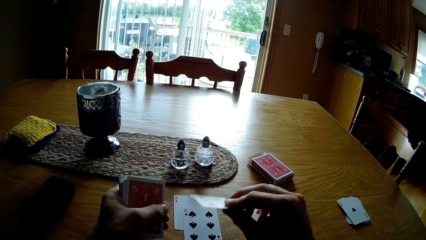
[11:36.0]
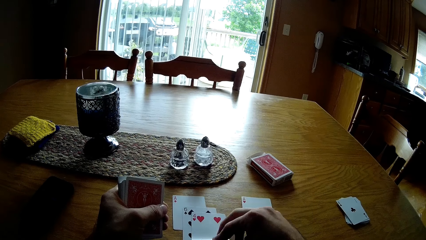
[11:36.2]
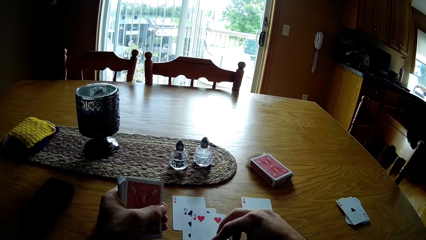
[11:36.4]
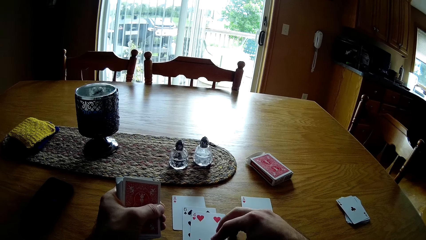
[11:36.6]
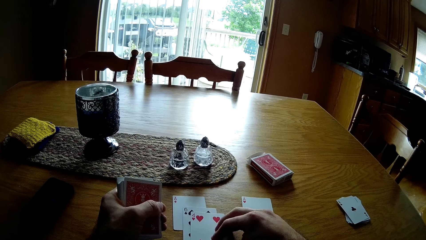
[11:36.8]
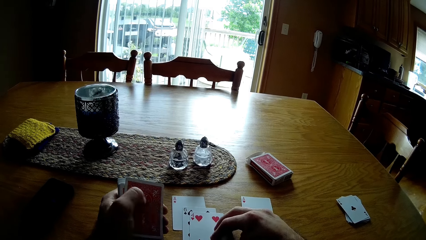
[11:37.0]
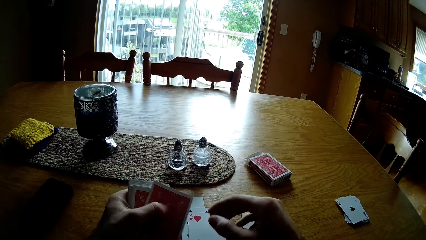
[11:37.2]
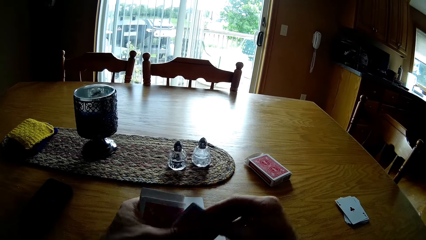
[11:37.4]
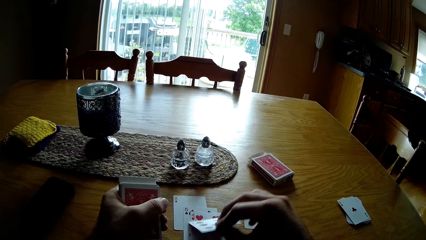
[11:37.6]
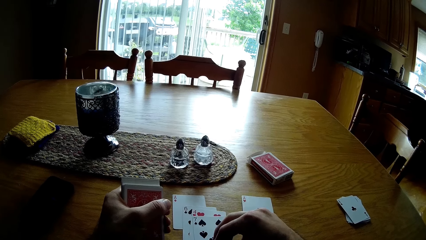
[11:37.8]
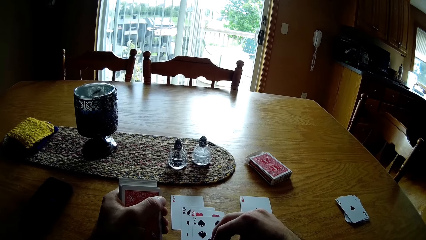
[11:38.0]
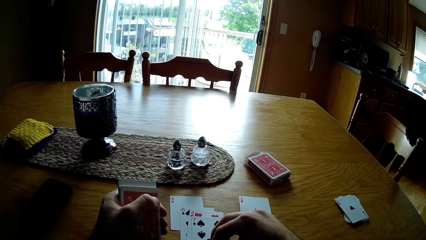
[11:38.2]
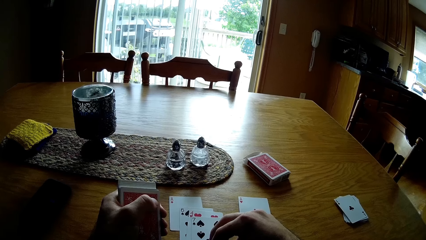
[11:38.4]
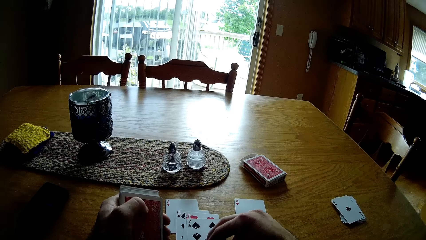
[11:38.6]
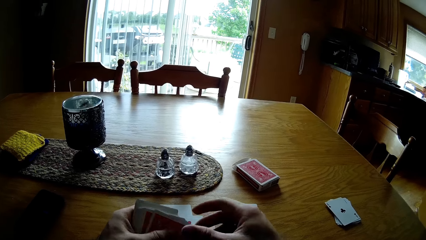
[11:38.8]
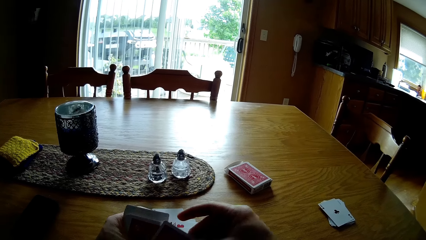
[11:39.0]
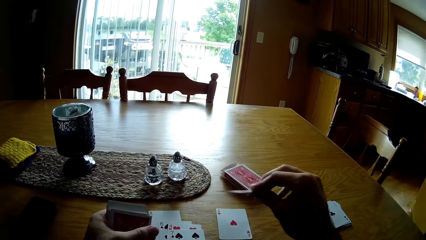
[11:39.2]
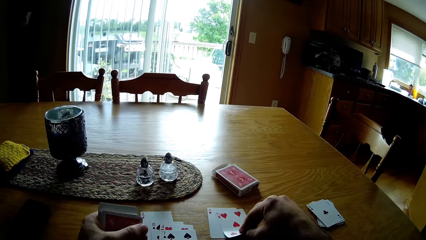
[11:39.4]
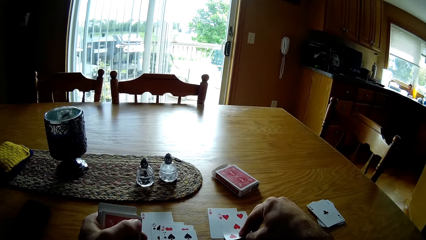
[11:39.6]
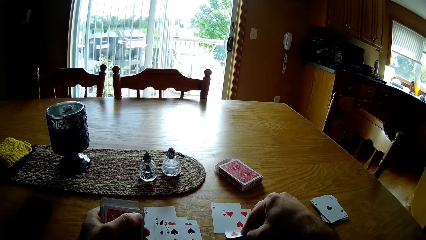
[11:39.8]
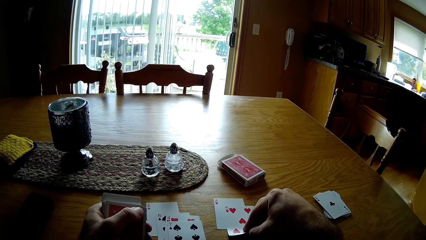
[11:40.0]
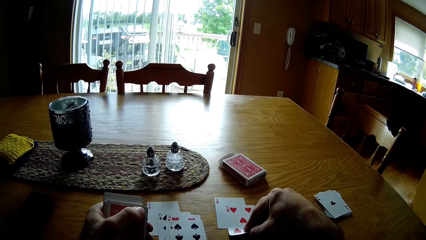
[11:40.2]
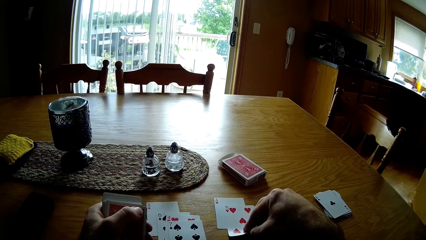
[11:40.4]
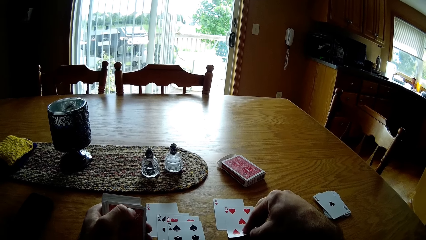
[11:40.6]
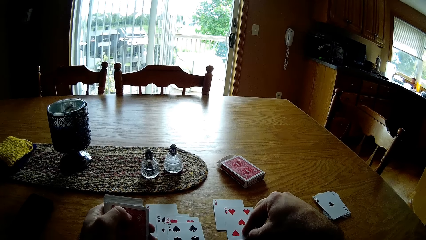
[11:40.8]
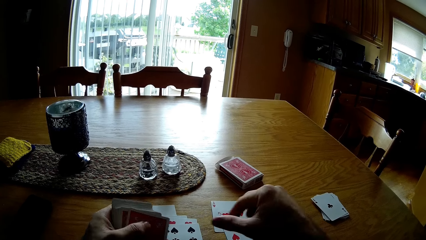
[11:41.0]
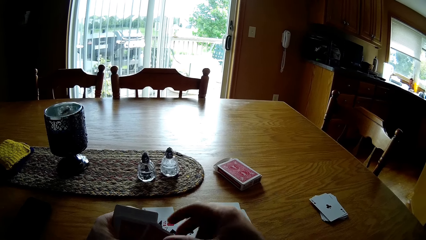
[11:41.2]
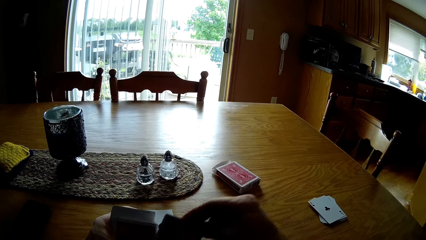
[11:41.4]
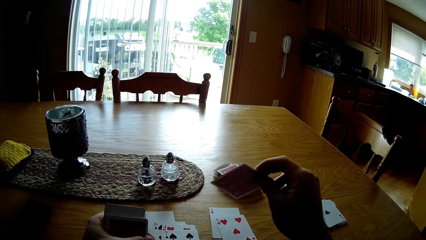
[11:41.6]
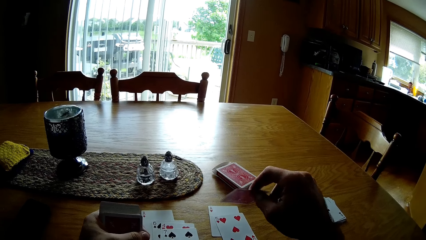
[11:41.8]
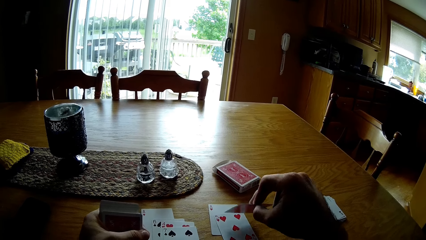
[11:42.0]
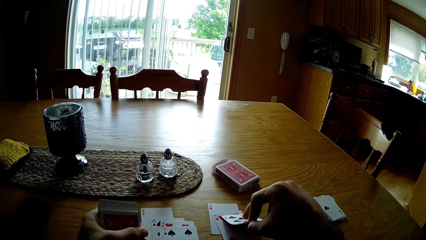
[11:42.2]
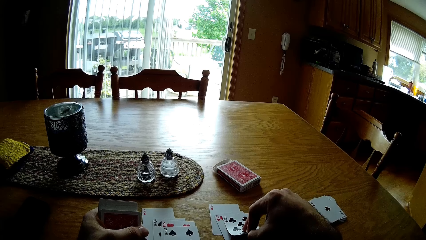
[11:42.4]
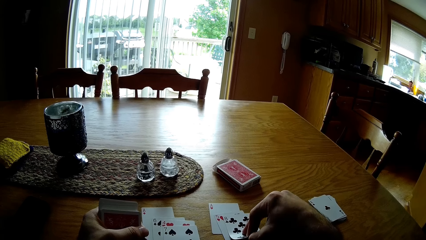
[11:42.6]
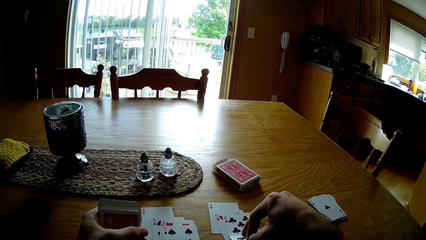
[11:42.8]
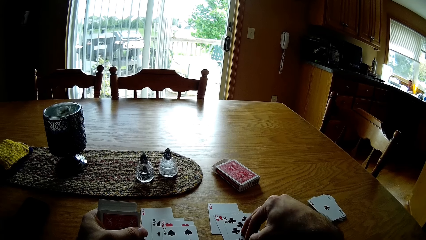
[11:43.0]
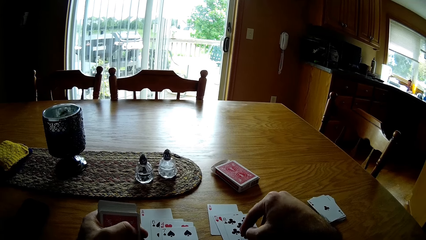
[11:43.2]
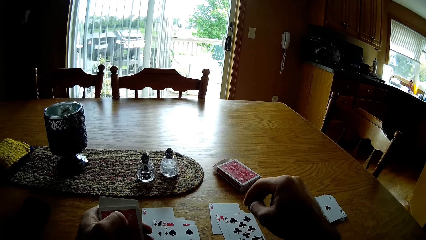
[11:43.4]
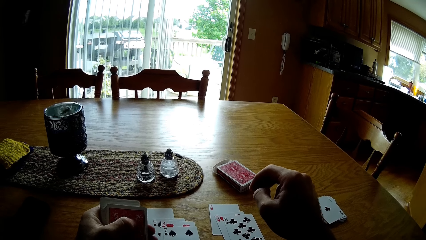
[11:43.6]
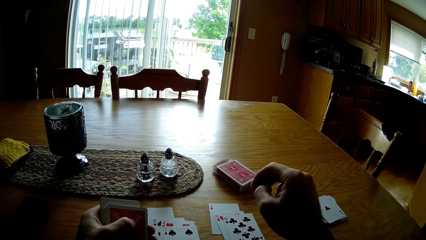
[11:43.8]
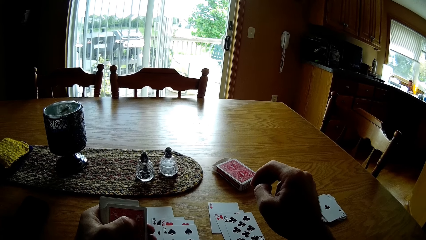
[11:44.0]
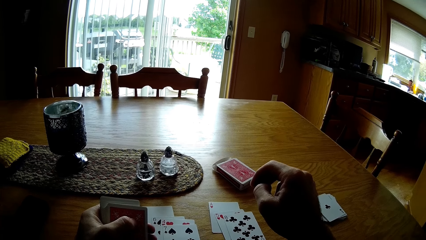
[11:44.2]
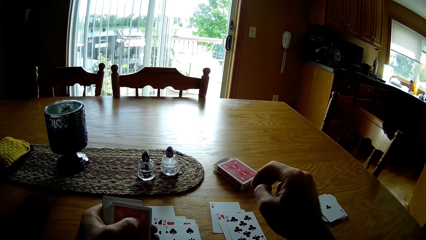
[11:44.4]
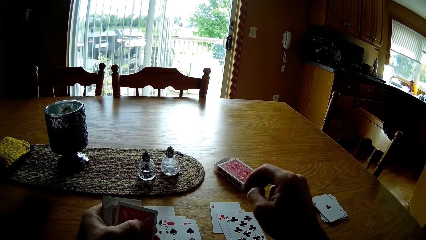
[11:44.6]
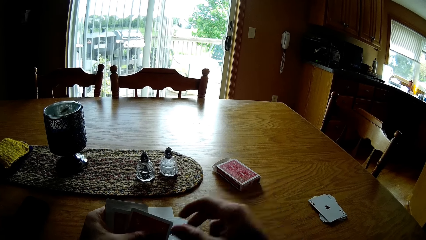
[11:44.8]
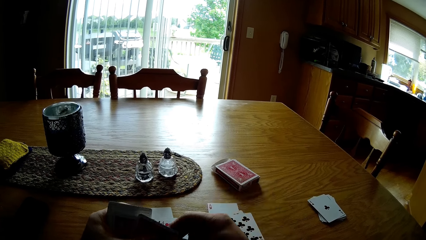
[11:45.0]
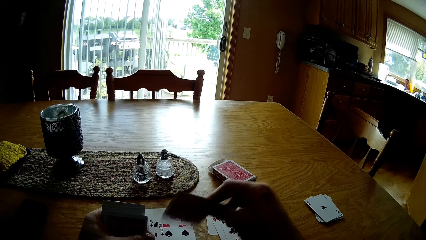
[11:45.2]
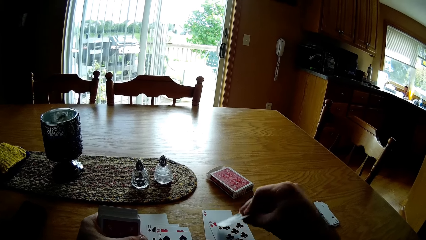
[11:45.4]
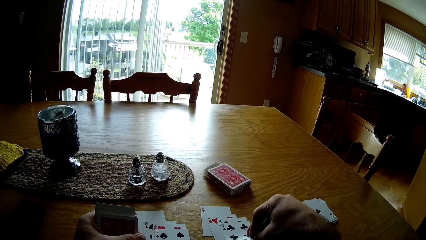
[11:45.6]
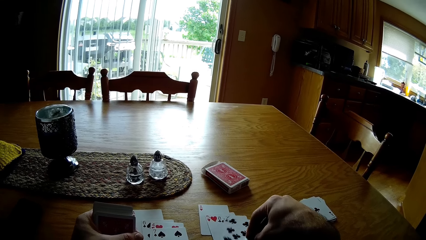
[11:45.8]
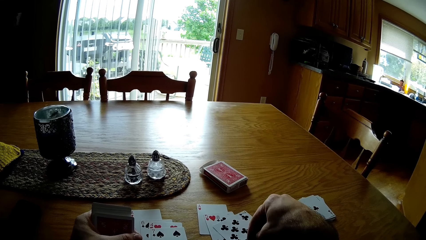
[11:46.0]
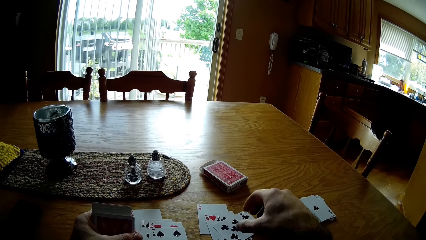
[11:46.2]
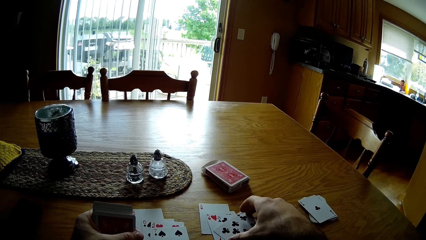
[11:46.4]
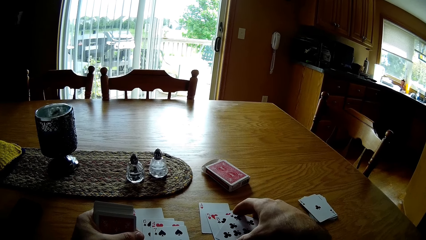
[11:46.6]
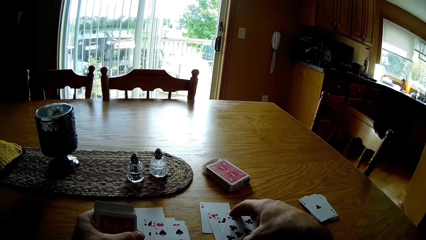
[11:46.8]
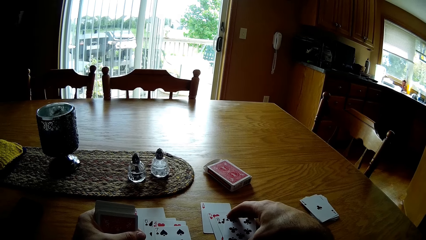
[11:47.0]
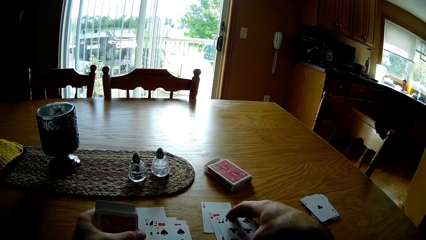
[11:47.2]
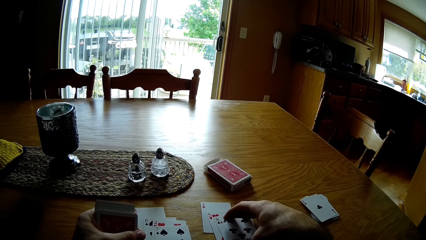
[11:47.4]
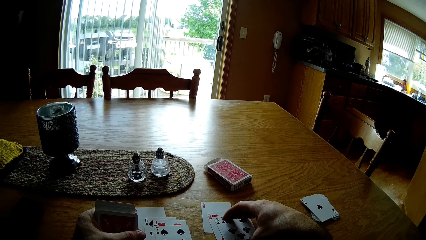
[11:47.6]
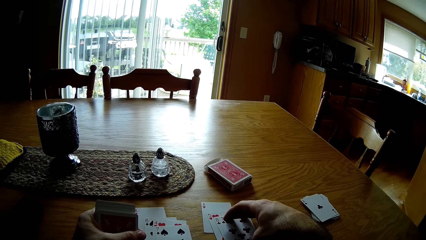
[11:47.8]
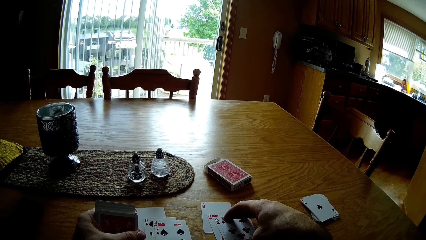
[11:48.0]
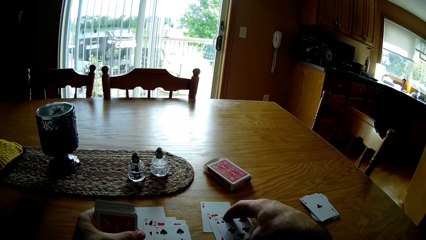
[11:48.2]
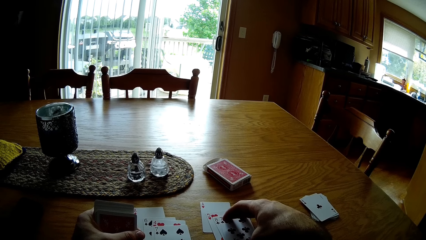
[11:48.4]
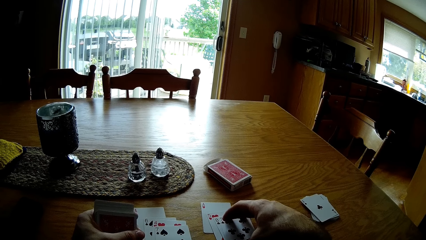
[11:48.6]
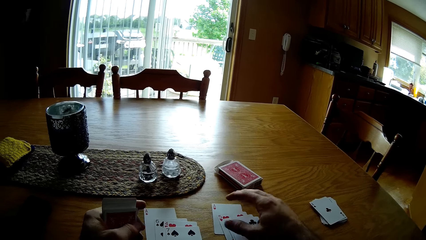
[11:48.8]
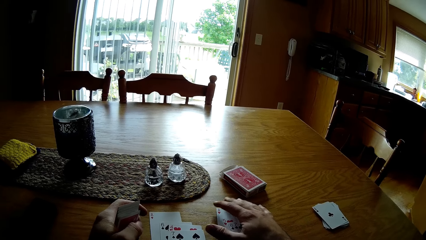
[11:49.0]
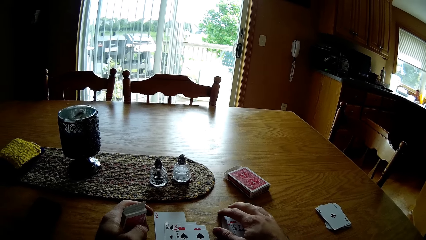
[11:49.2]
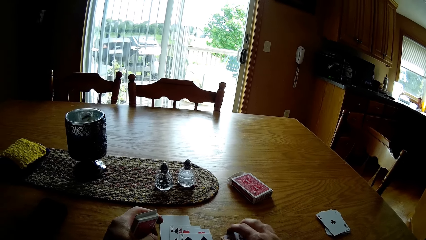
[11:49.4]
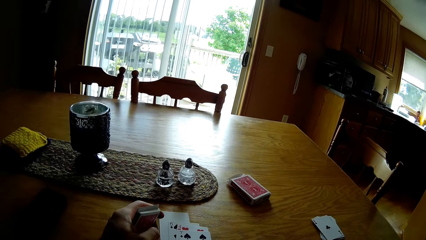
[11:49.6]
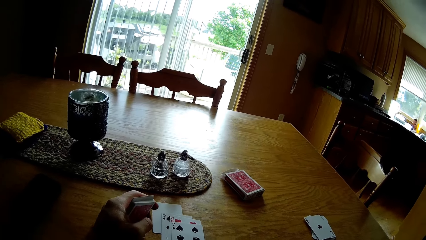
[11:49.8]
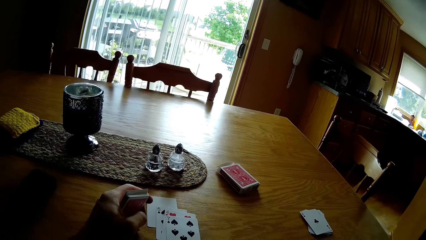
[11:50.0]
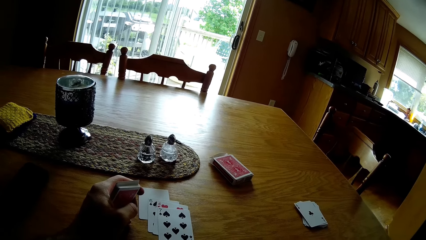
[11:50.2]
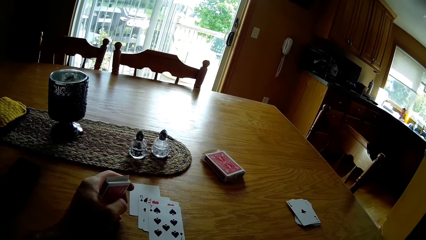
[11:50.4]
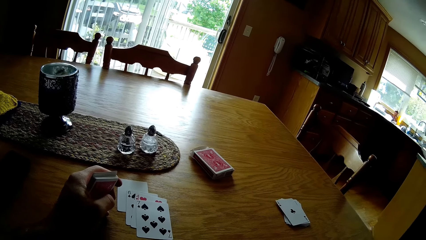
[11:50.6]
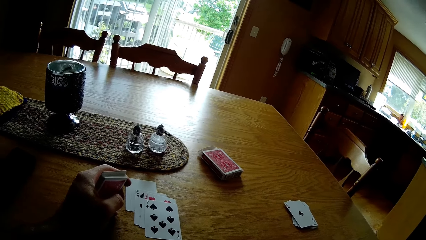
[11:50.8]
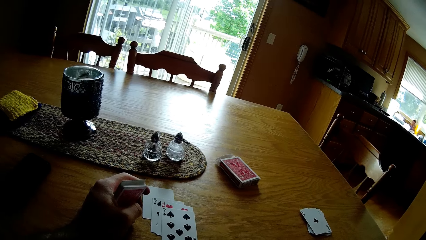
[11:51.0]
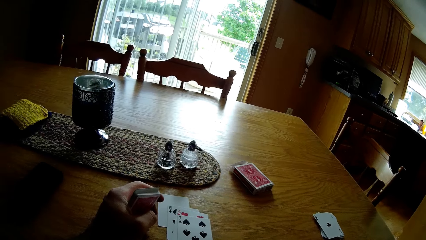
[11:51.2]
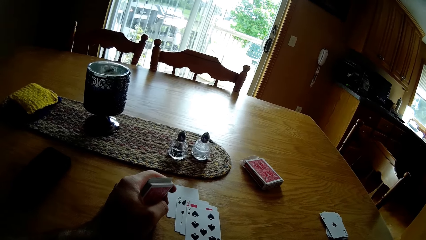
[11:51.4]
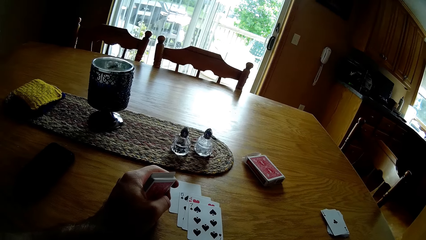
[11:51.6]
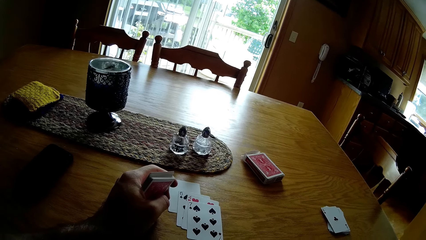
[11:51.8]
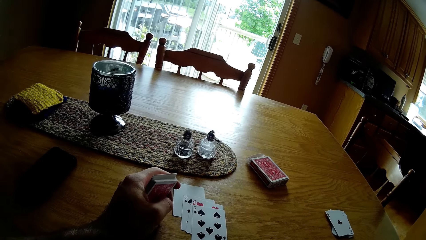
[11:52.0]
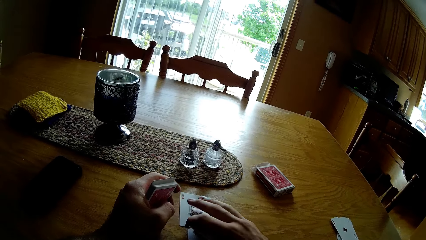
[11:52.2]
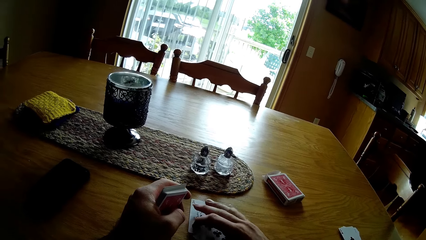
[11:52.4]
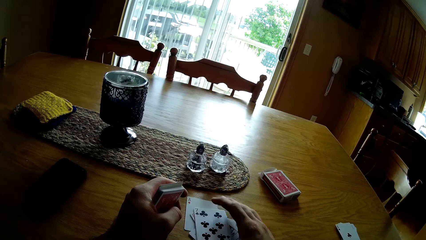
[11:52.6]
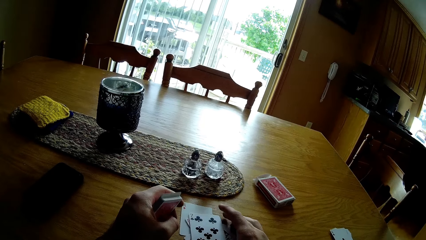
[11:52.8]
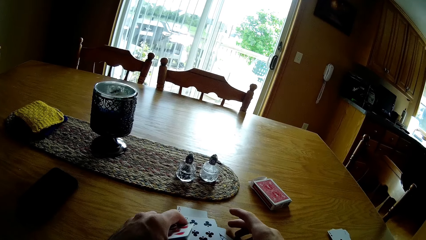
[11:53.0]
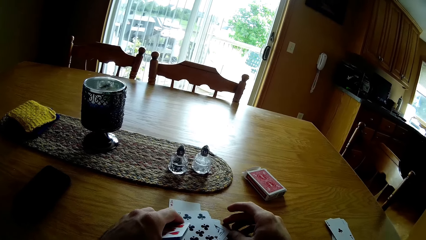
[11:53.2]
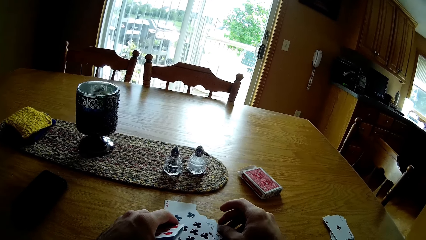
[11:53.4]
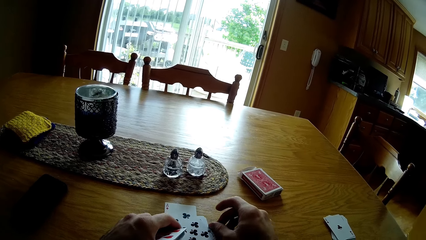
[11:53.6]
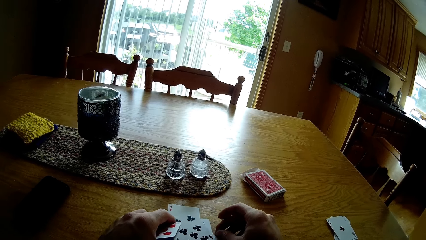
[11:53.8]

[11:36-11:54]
The camera wearer places the card on the table. They pick up the card. They place the card on the table. They pick up the card. They place the card on the table. They pick up the card. They place the card on the table. They pick up the card. They place the card on the table. They move the cards on the table.
